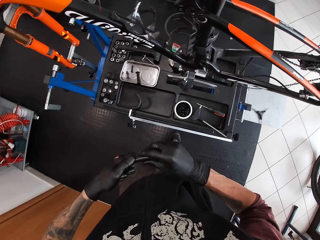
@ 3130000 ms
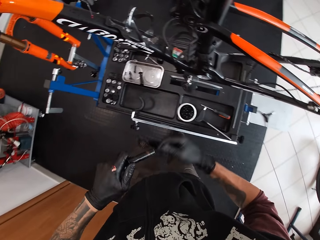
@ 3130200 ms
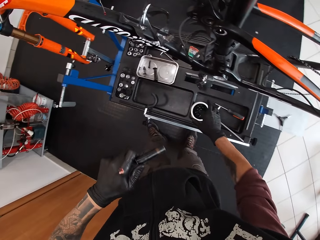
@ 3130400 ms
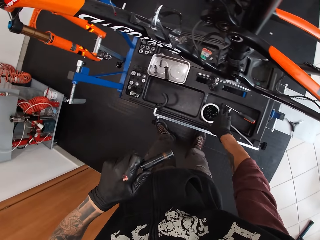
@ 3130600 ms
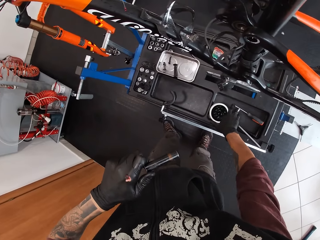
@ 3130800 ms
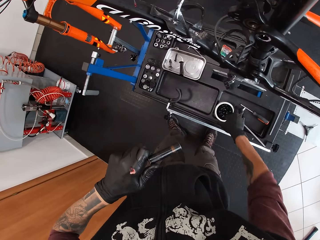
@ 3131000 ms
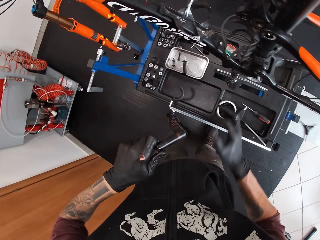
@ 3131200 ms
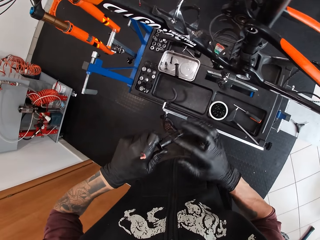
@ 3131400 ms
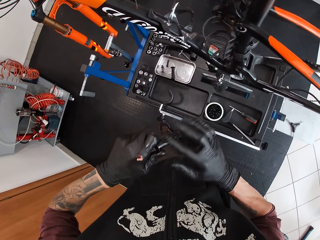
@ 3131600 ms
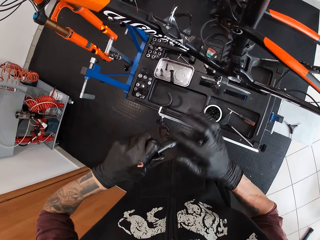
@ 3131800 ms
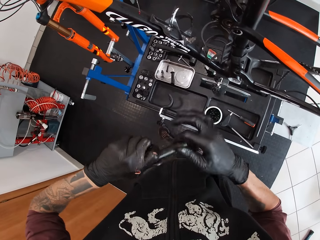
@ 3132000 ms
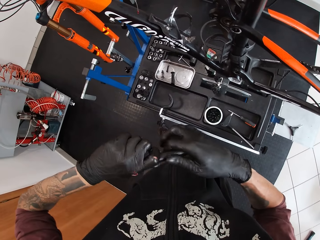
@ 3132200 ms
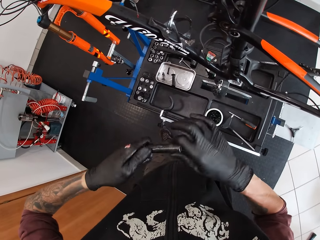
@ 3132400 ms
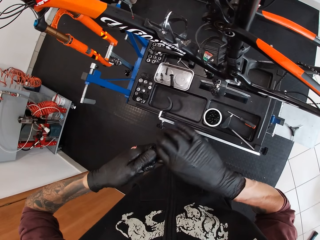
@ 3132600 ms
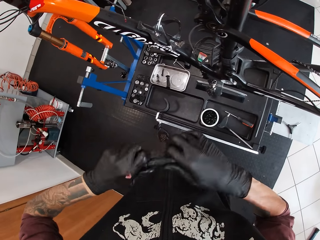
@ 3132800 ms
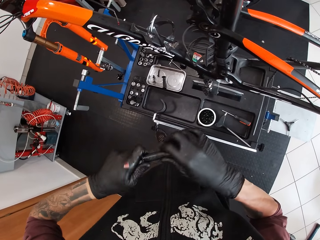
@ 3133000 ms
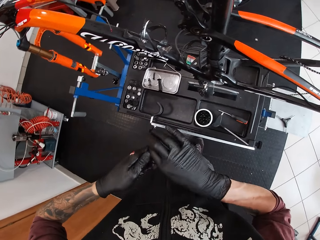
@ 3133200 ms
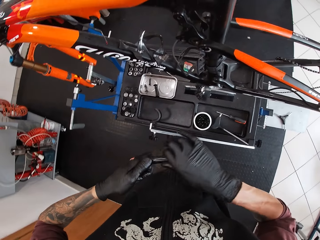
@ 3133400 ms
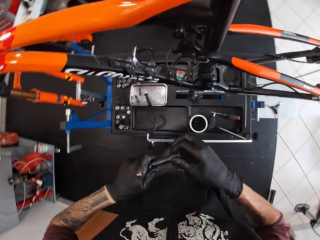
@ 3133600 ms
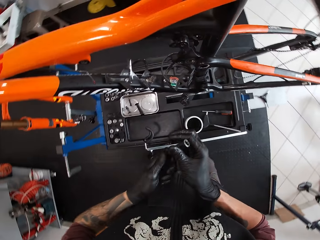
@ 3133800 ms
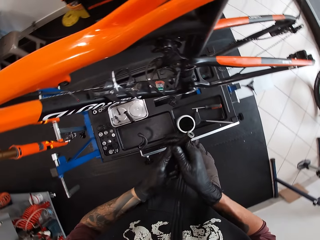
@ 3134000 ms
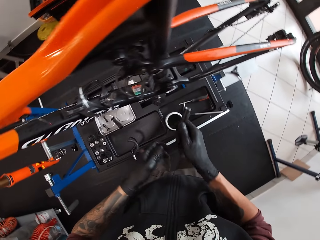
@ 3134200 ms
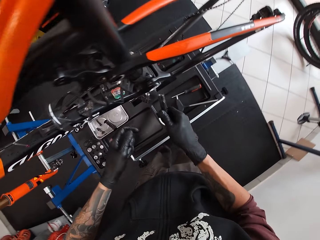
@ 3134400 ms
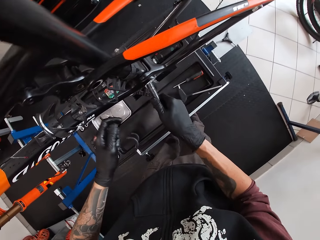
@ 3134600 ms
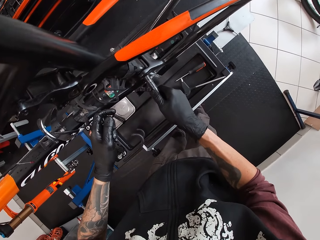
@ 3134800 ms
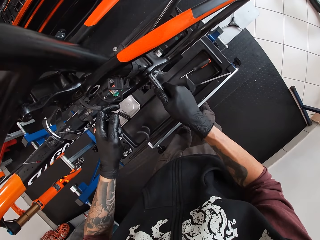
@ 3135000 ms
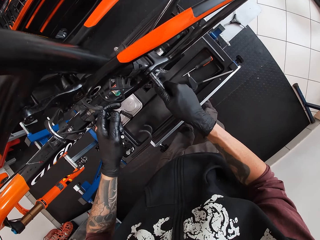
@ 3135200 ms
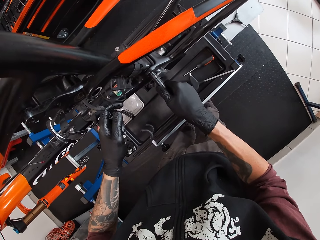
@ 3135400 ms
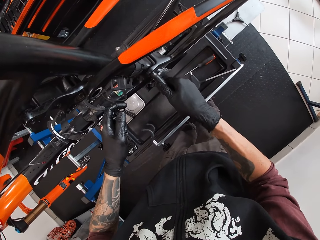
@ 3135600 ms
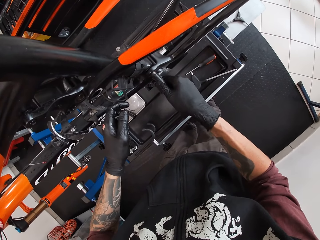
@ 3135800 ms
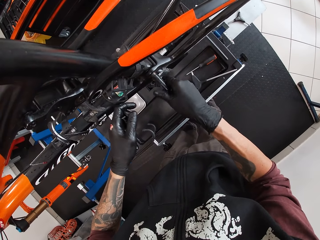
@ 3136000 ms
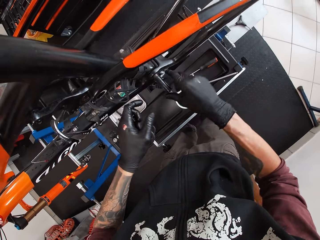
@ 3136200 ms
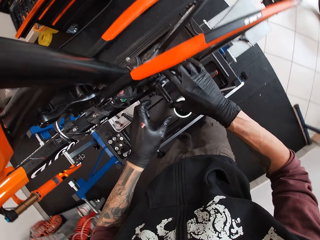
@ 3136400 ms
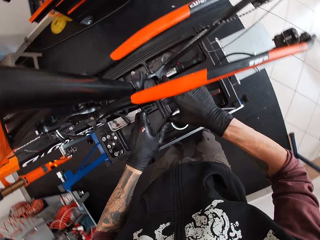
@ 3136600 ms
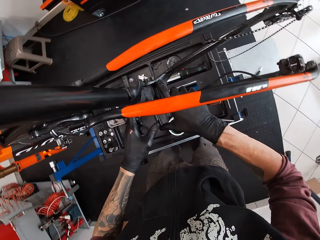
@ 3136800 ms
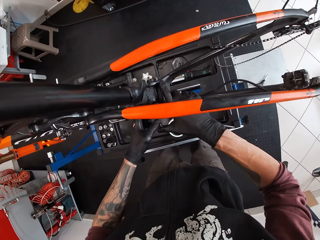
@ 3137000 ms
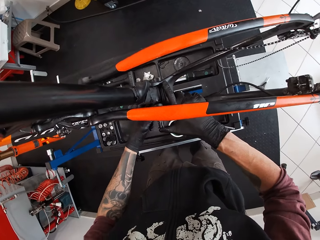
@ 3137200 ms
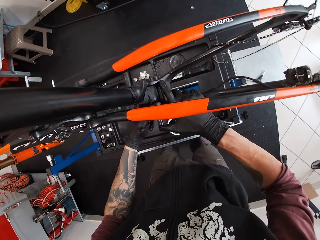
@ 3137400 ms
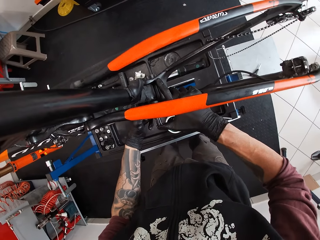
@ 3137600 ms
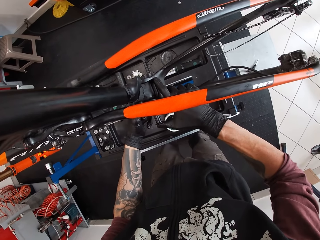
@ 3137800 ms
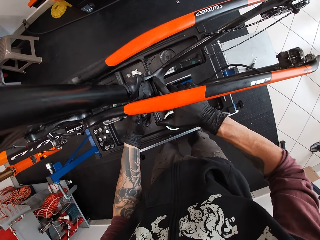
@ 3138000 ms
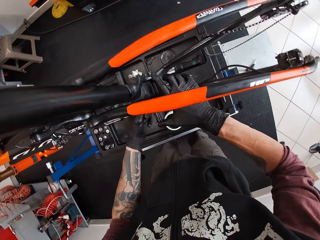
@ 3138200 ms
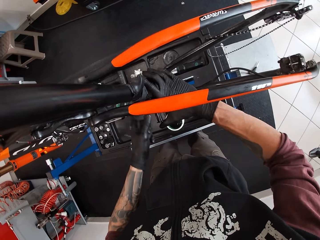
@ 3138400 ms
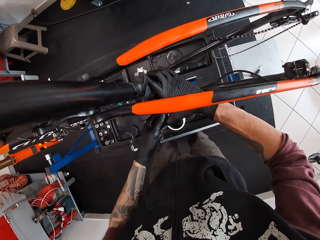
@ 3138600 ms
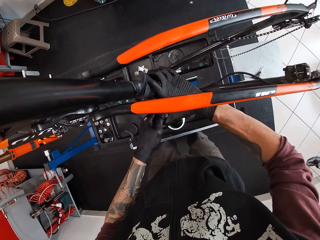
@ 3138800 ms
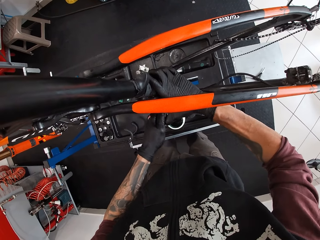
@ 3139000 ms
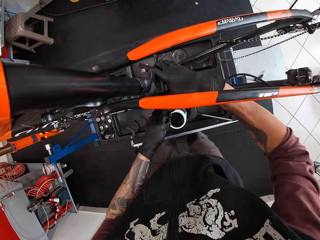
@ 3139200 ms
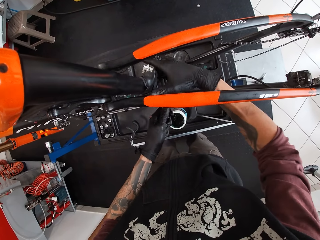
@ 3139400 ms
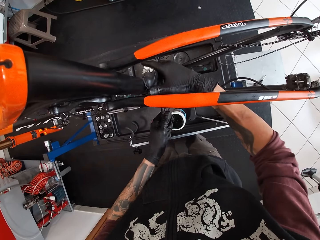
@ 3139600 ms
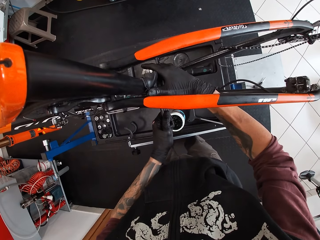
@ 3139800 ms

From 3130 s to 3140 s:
The camera wearer takes the grease from the container on the lift with his right hand. He applies the grease in the screw with his right hand. He inserts the screw in the bicycle with his right hand. He pushes the screw into the bicycle with both hands.

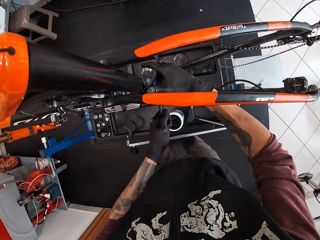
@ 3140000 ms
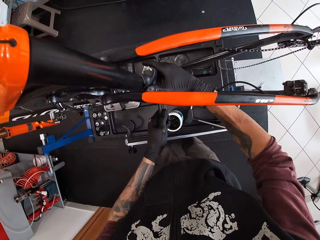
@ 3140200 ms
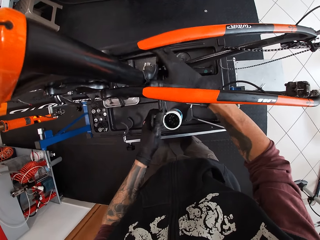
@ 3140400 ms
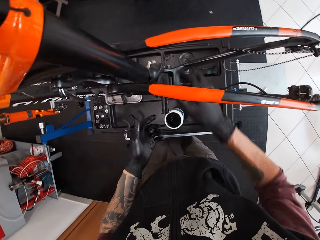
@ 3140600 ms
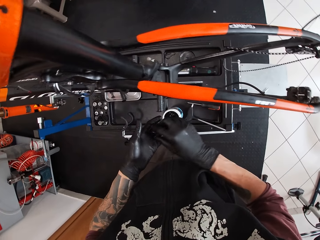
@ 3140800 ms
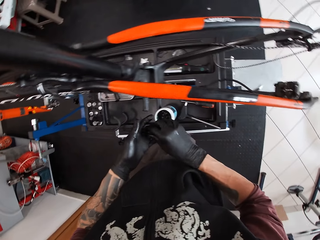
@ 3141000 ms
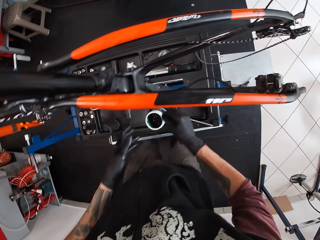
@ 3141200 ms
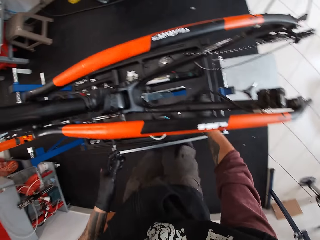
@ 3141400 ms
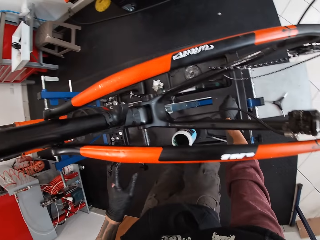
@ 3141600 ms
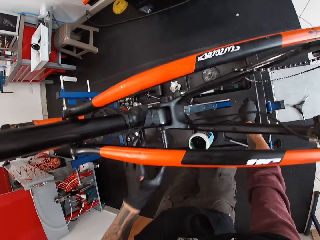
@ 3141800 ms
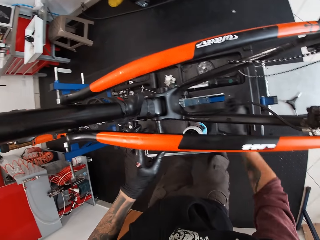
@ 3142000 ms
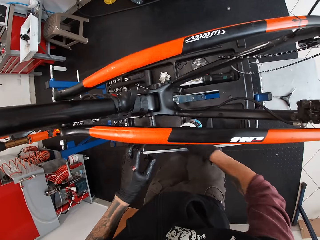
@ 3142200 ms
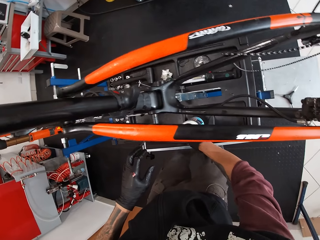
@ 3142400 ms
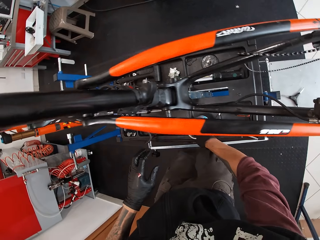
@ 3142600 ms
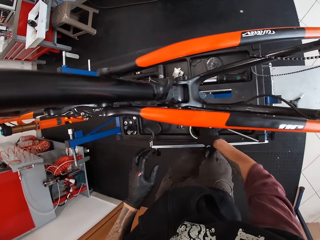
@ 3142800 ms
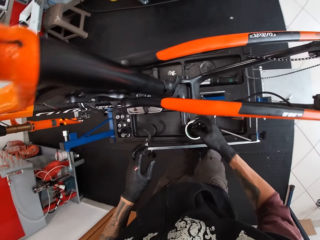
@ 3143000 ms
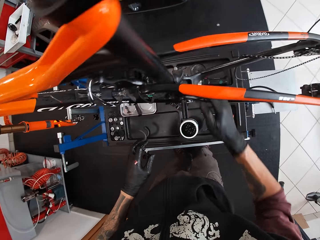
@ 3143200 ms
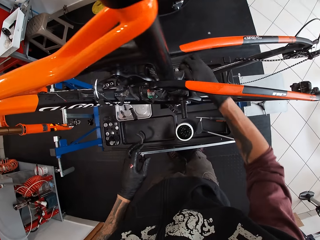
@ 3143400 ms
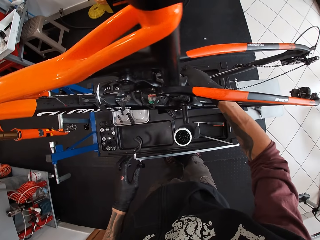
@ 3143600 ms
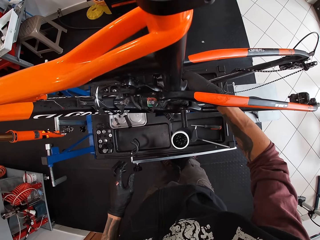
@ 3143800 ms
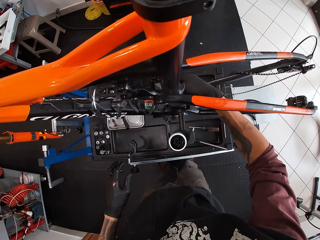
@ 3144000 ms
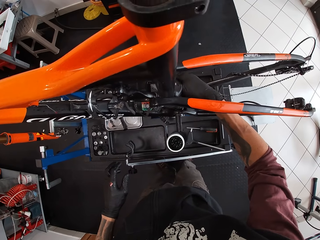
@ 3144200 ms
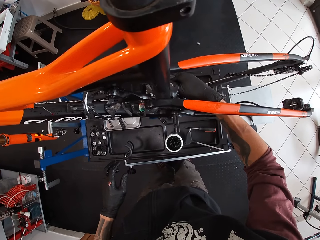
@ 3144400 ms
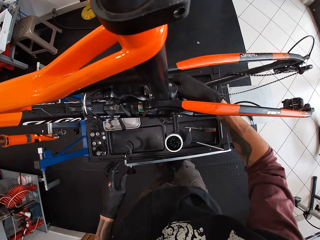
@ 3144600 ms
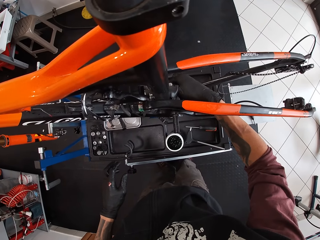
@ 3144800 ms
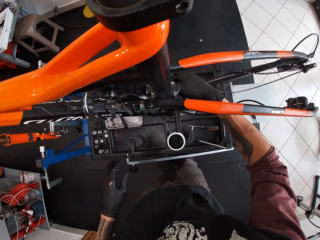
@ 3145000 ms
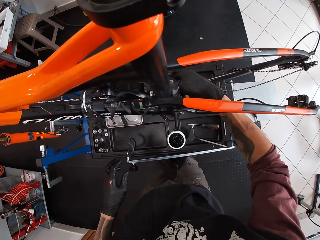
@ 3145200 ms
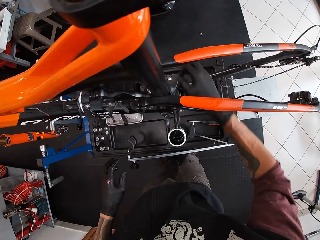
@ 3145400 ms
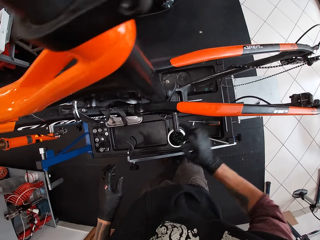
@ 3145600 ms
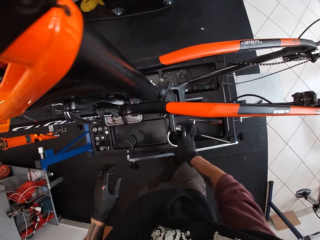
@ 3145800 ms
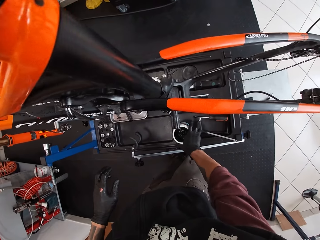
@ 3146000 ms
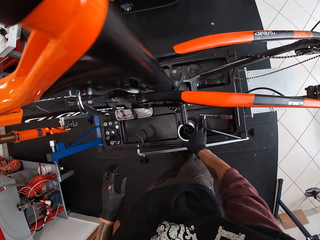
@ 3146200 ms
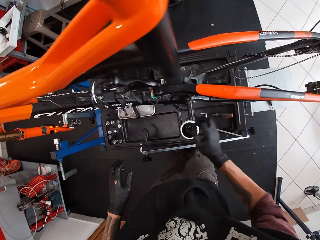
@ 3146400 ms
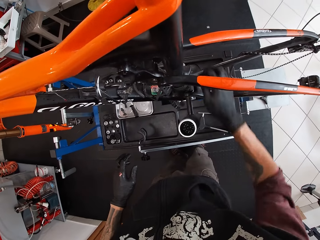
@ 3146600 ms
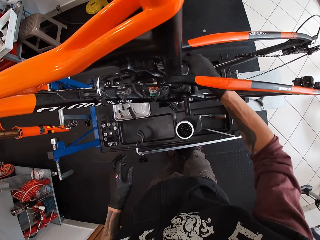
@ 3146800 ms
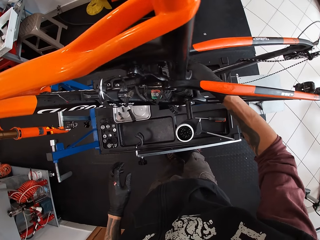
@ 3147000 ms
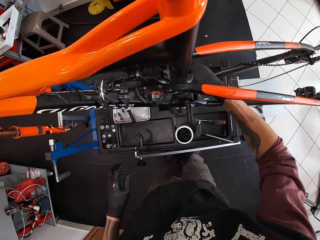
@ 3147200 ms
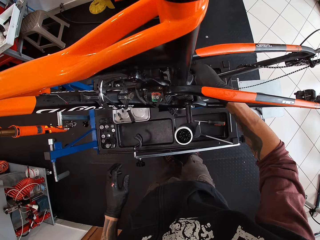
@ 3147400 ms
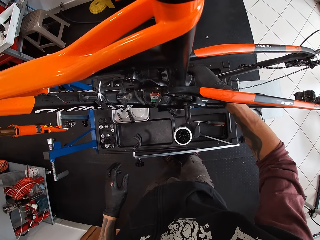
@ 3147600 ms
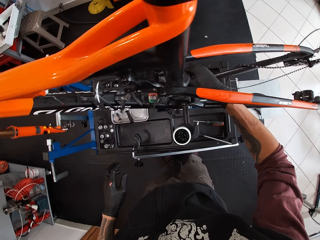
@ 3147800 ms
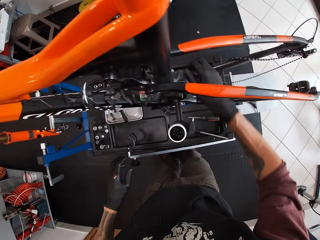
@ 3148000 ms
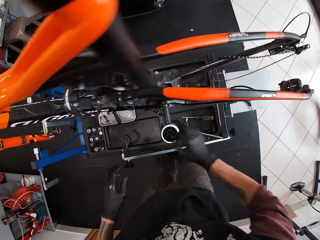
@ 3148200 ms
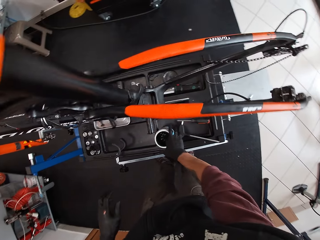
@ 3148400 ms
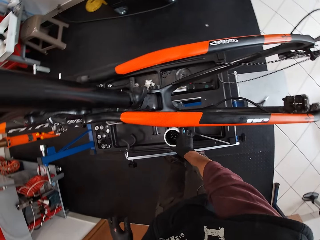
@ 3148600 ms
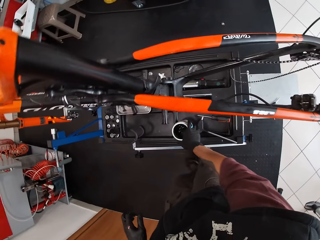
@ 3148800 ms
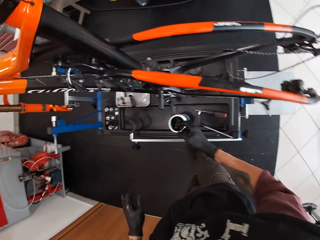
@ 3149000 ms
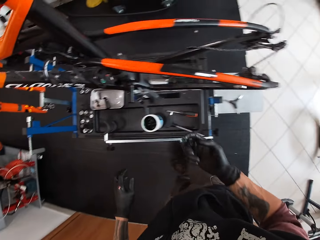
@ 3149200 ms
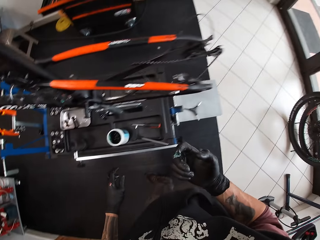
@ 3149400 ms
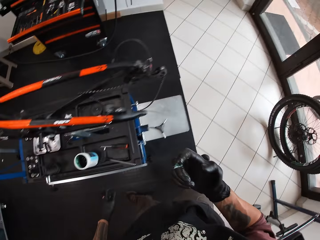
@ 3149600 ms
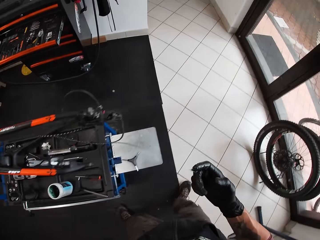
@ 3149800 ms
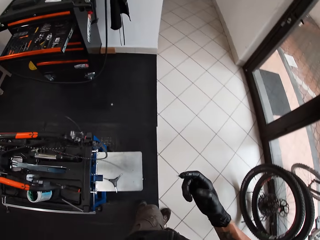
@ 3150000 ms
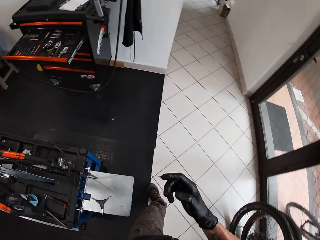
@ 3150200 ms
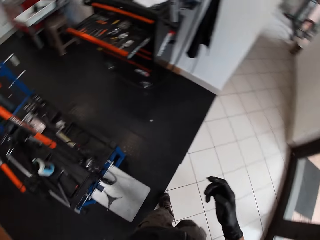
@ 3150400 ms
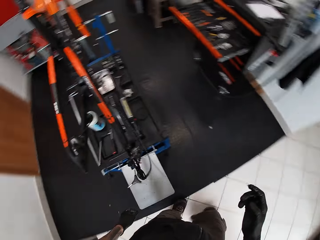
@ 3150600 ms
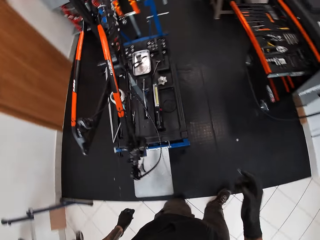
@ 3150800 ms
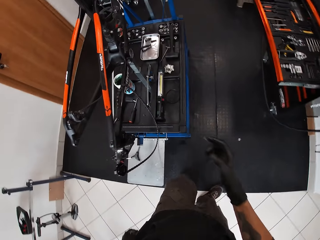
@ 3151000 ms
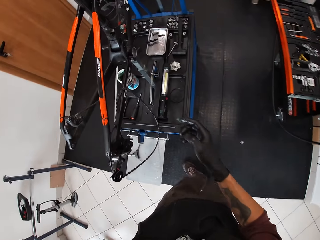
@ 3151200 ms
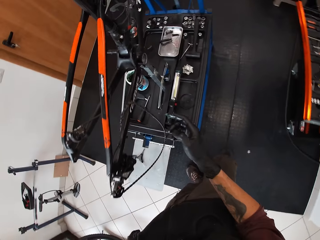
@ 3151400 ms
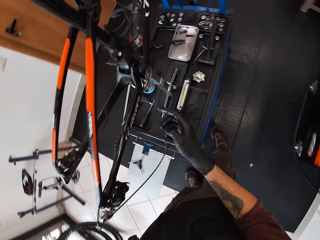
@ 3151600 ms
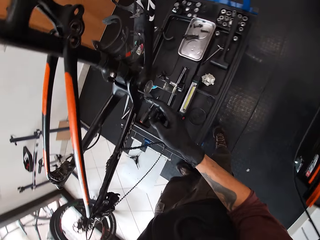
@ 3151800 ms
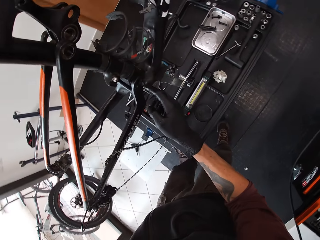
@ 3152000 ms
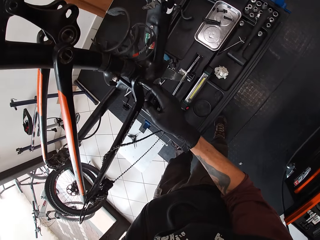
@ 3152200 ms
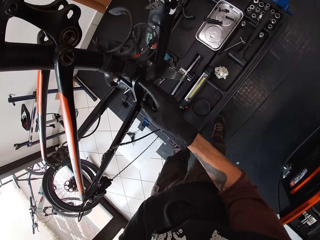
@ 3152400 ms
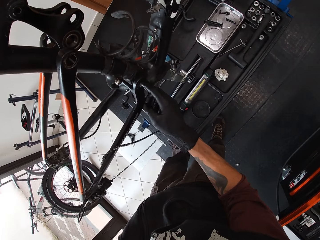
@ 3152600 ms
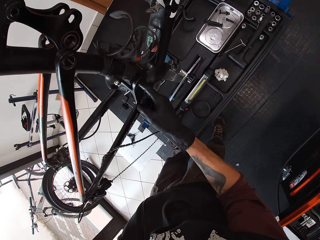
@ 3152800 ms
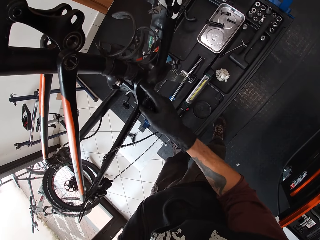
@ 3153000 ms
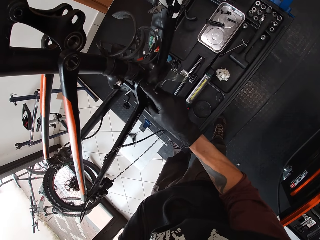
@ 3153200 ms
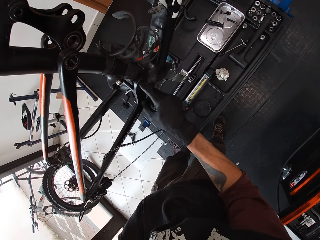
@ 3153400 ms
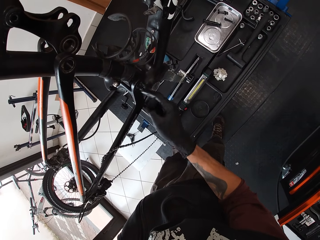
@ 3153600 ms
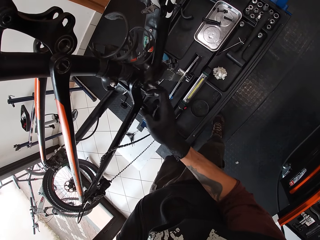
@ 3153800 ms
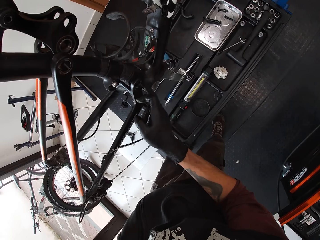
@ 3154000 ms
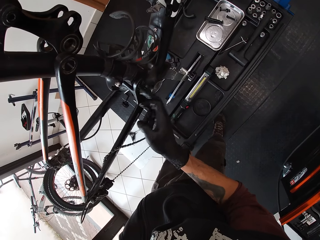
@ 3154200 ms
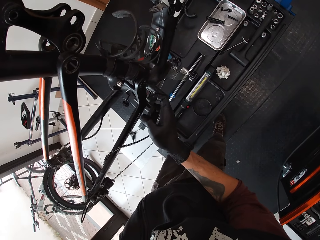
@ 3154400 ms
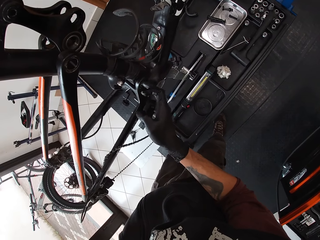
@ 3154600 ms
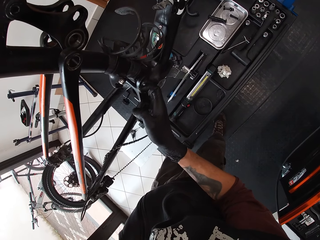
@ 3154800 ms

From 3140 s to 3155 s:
The camera wearer drops something on the lift with his right hand. He applies grease on the chain stay with his right hand. He takes the grease from the container on the lift with his right hand. He applies the grease on the chain stay with his right hand. He takes the grease from the container on the lift with his right hand. He applies the grease in the chain stay with his right hand.
